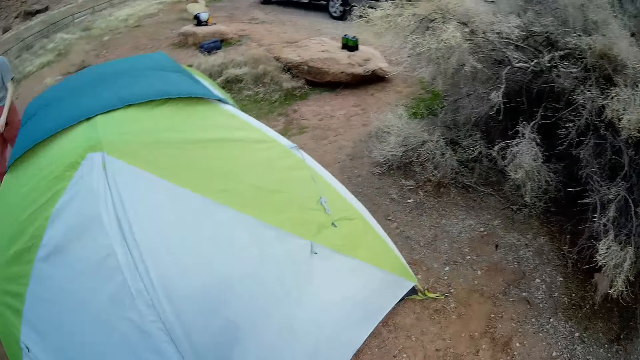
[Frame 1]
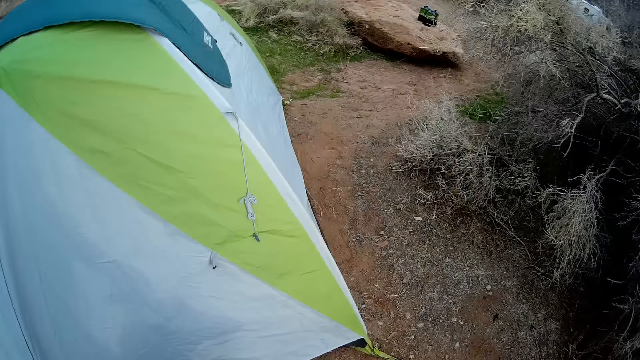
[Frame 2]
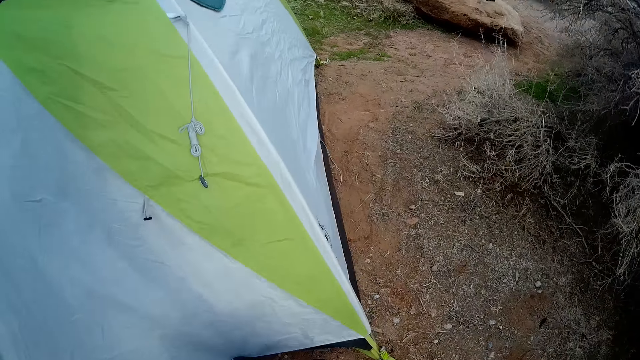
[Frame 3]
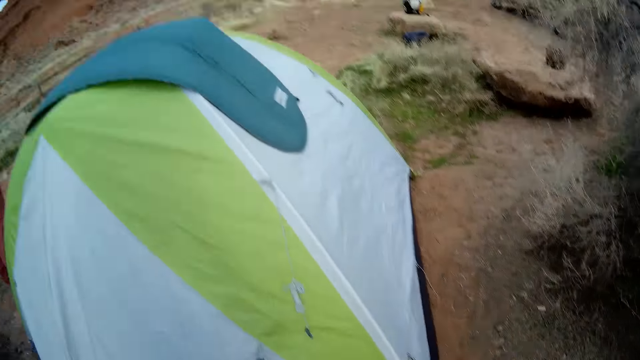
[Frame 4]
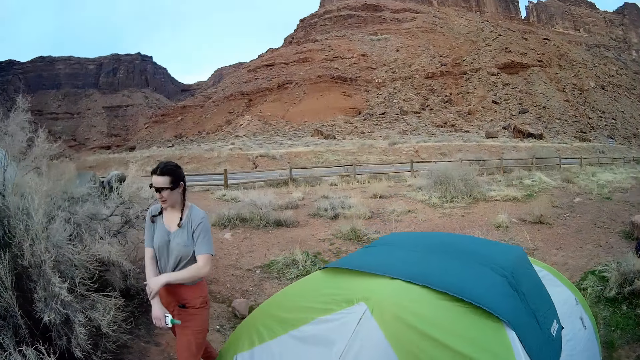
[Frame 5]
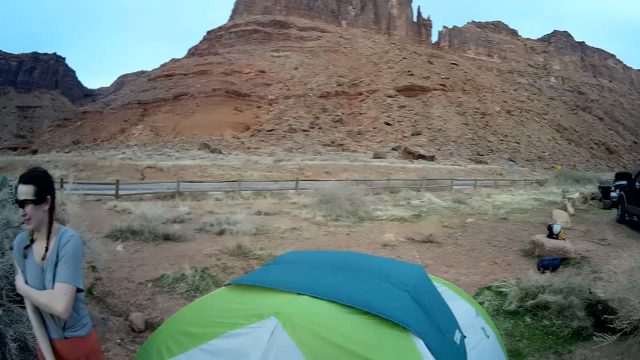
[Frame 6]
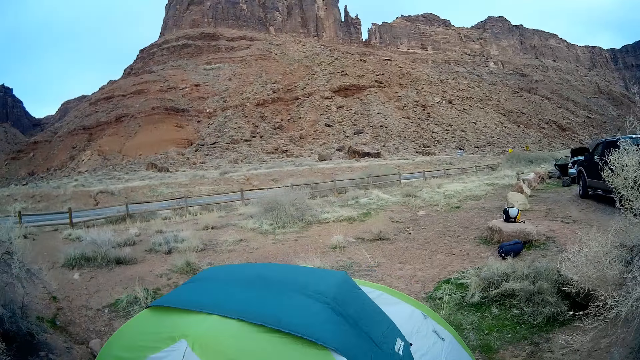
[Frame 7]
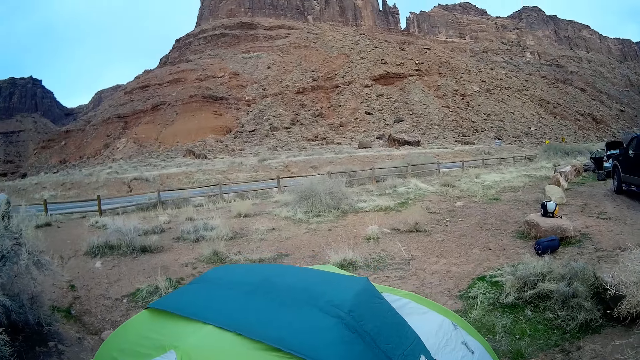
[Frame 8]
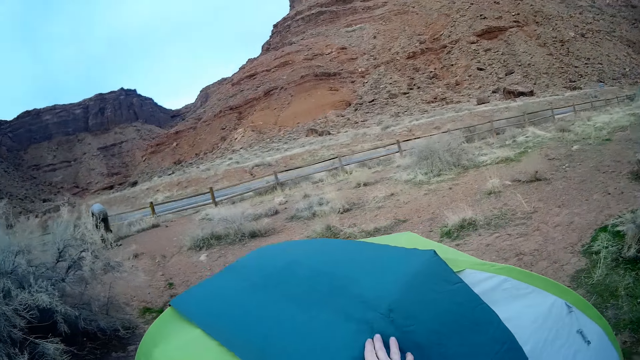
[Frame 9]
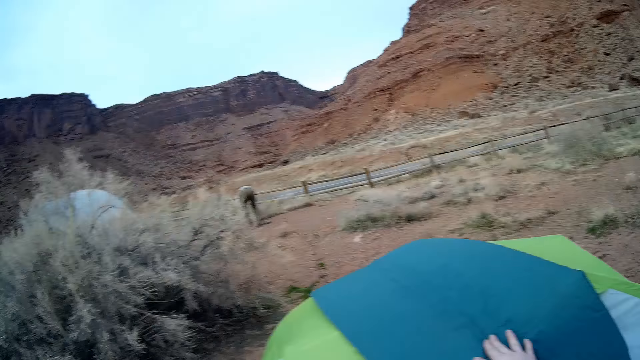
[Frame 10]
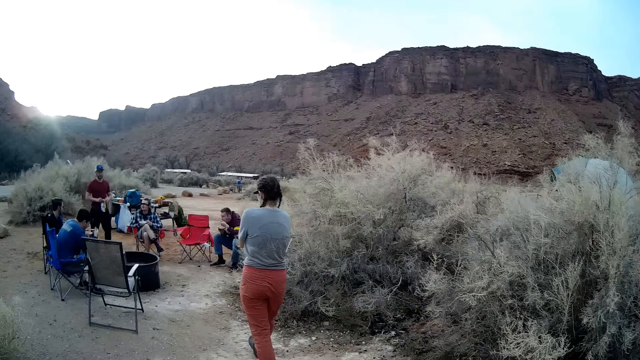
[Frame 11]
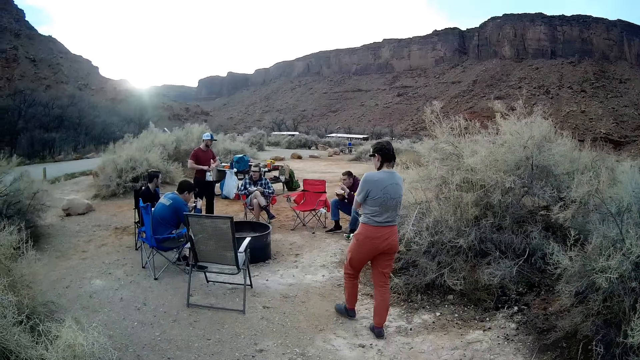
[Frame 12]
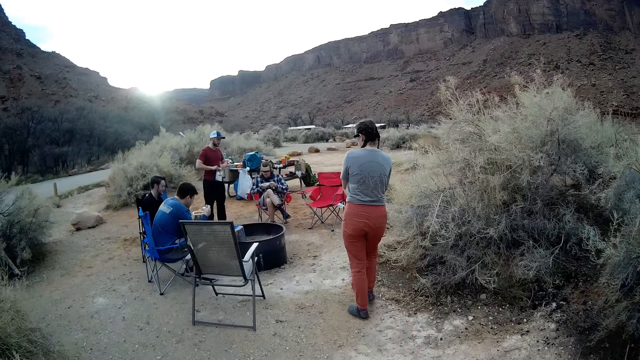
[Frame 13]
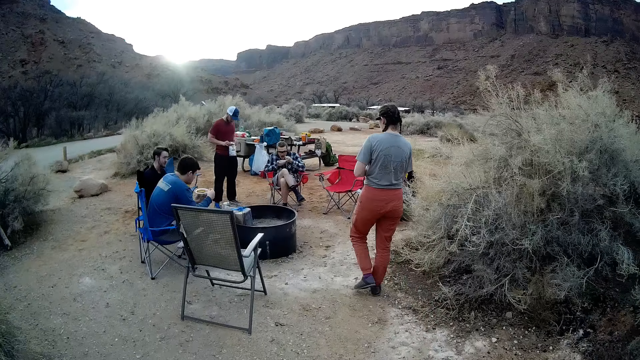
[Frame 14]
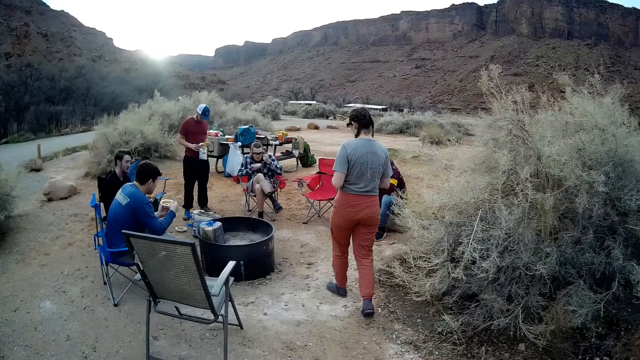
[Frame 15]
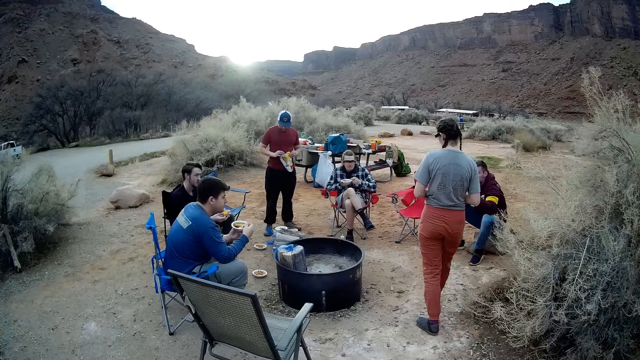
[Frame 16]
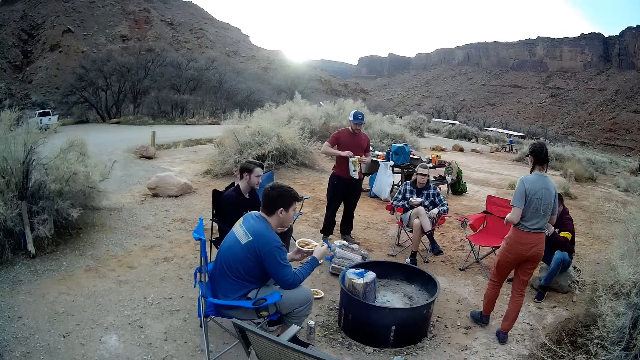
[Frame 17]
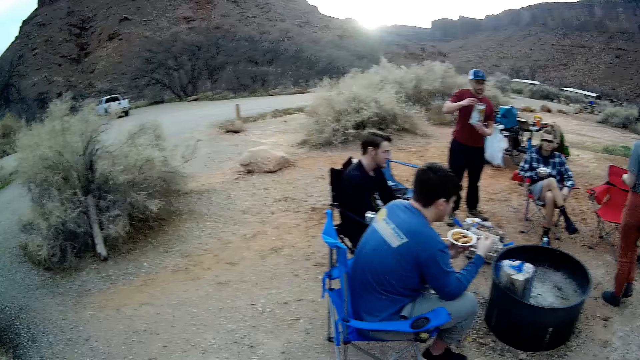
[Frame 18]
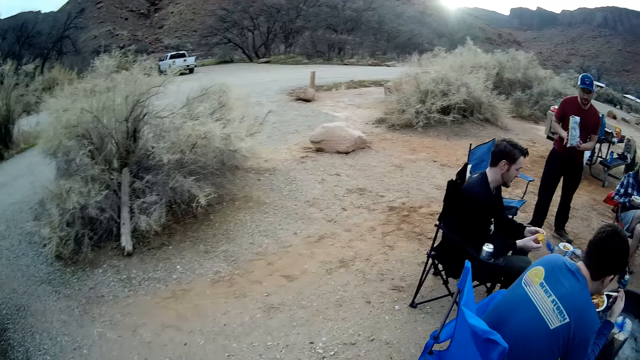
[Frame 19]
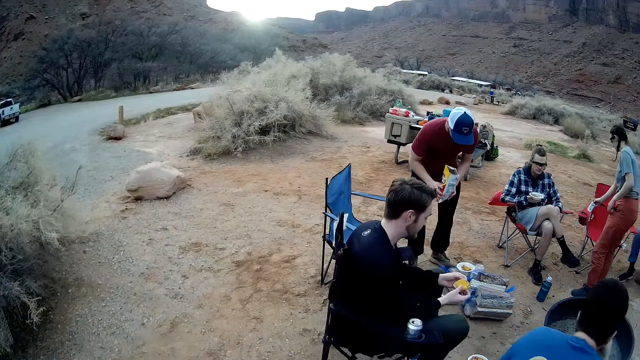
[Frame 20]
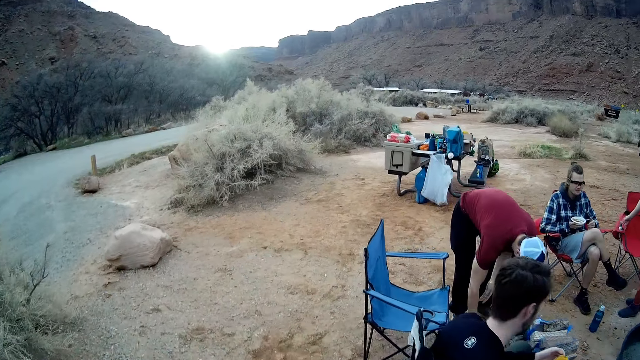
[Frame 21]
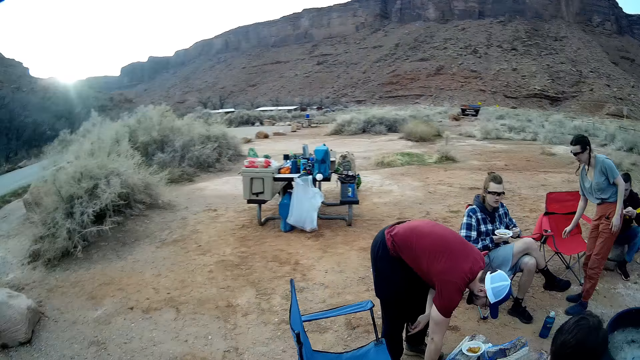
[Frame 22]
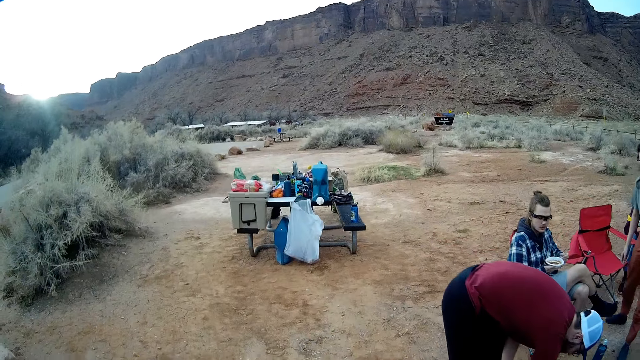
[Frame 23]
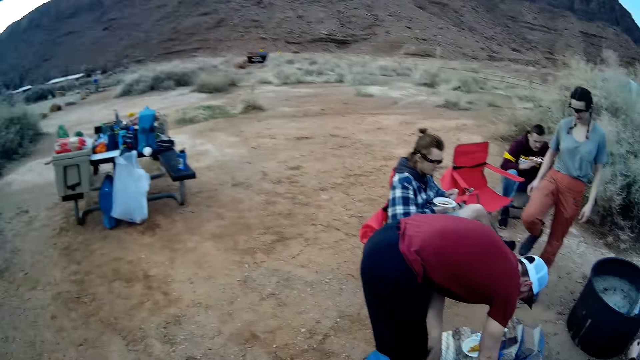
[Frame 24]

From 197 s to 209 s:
A lady moves around and touches on the right arm. The camera wearer touches on the tent. They move around.

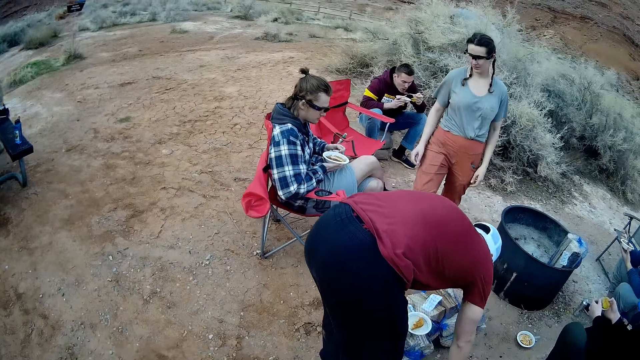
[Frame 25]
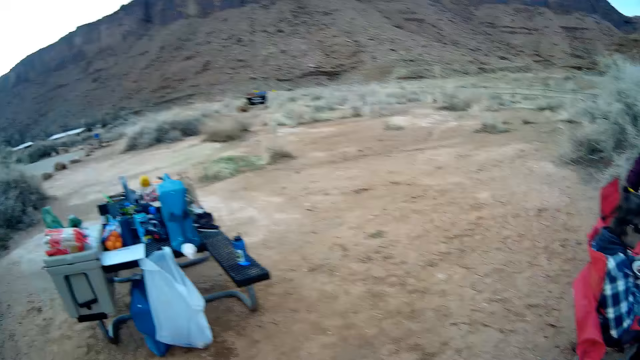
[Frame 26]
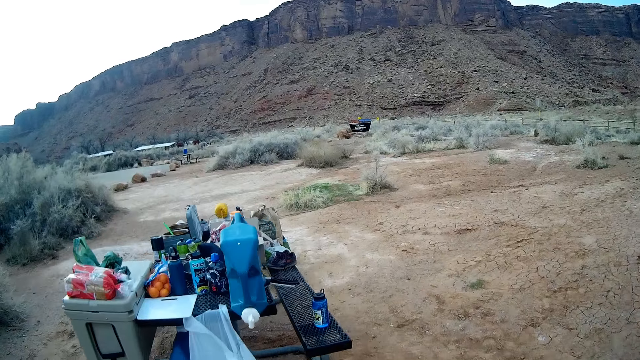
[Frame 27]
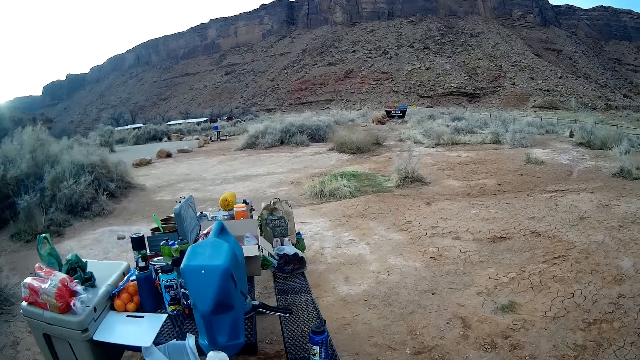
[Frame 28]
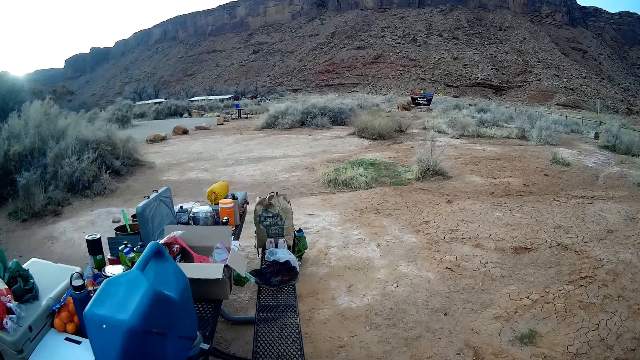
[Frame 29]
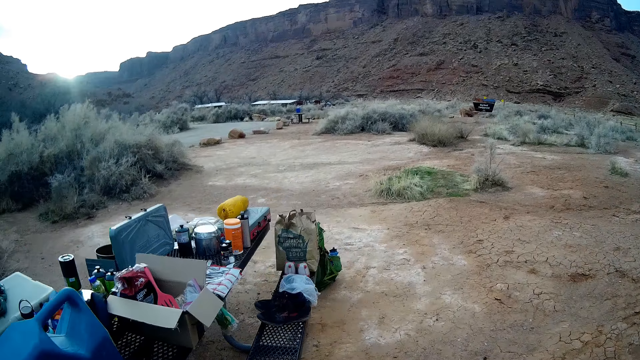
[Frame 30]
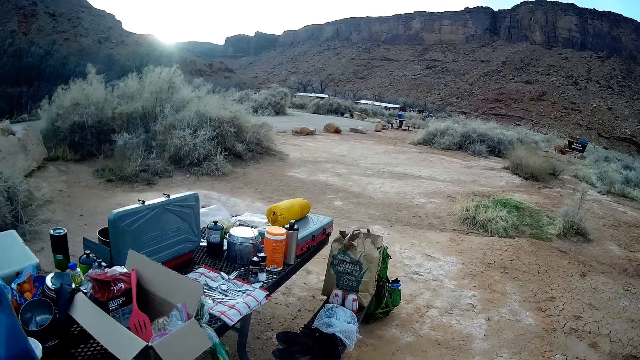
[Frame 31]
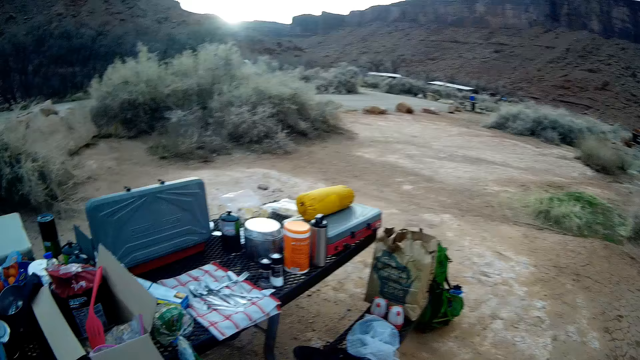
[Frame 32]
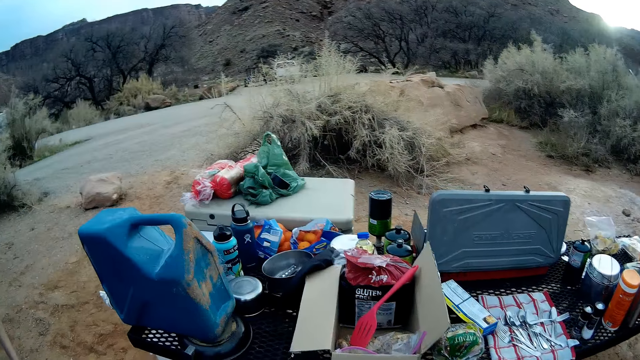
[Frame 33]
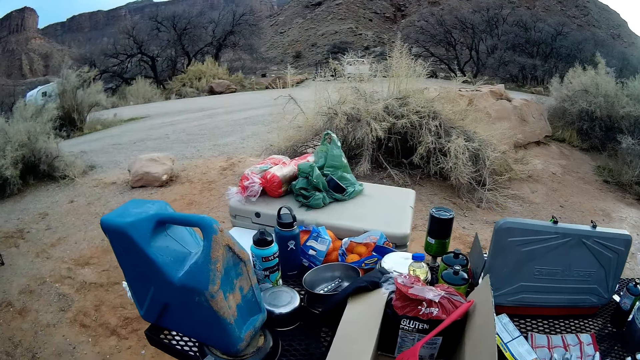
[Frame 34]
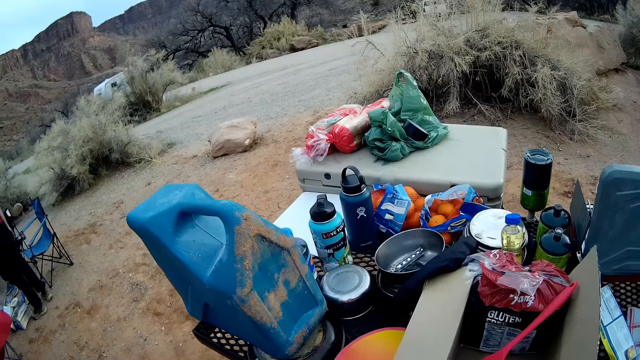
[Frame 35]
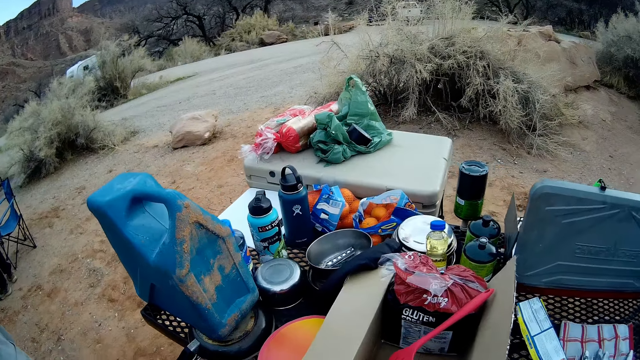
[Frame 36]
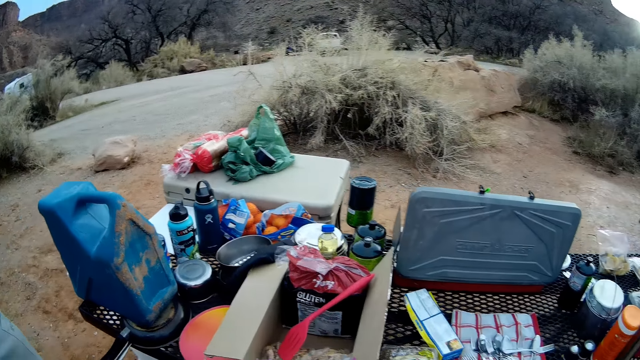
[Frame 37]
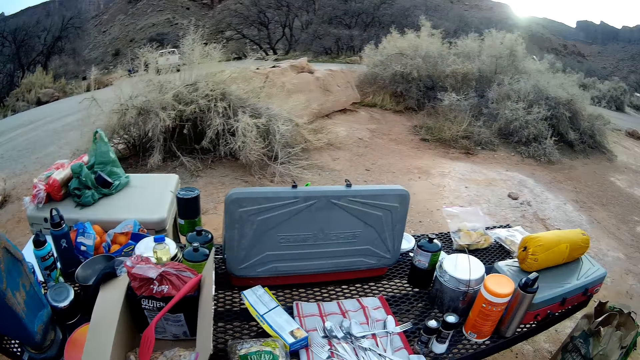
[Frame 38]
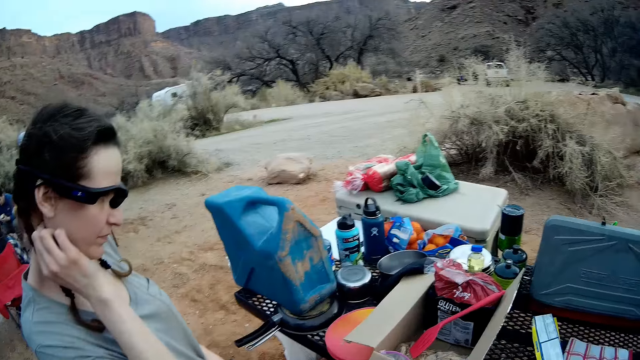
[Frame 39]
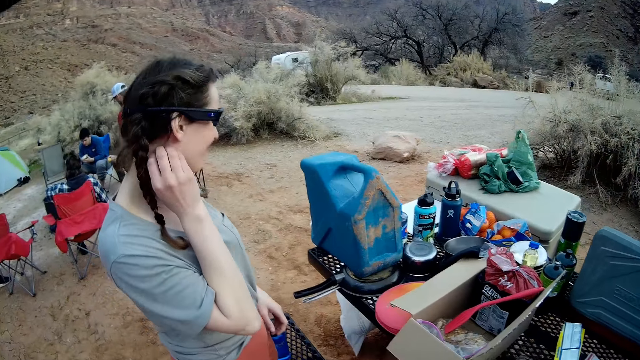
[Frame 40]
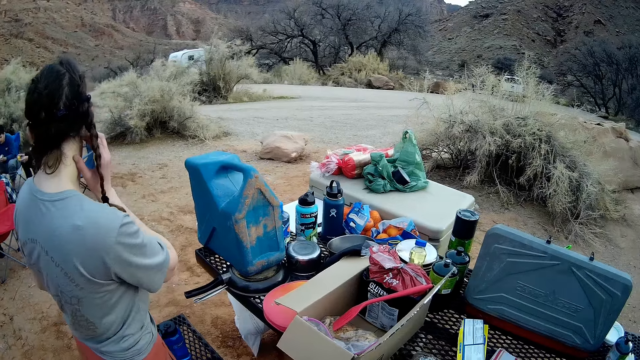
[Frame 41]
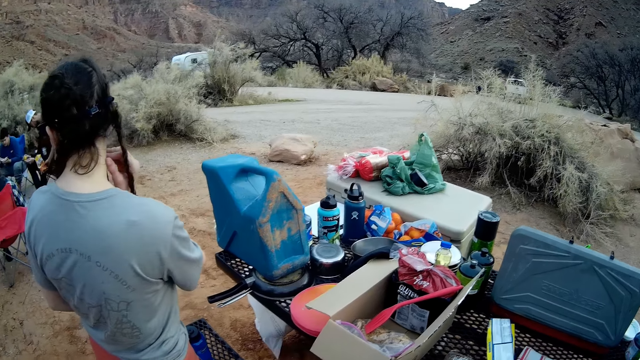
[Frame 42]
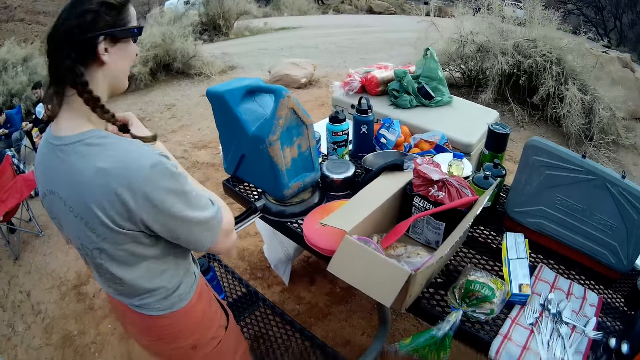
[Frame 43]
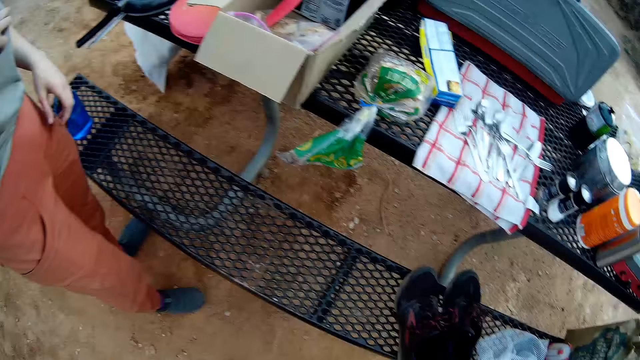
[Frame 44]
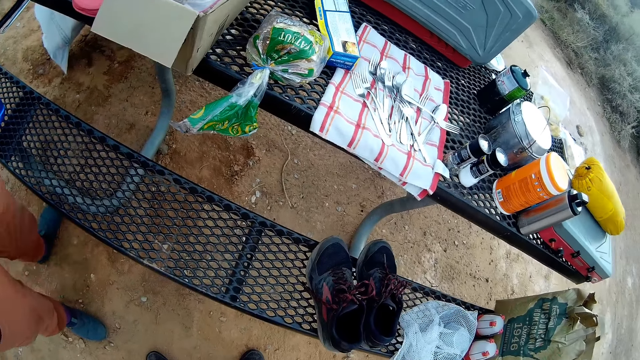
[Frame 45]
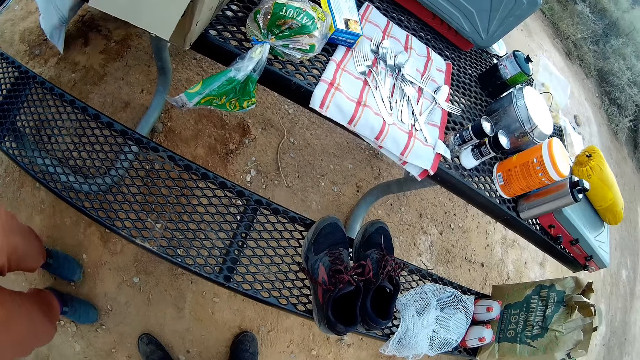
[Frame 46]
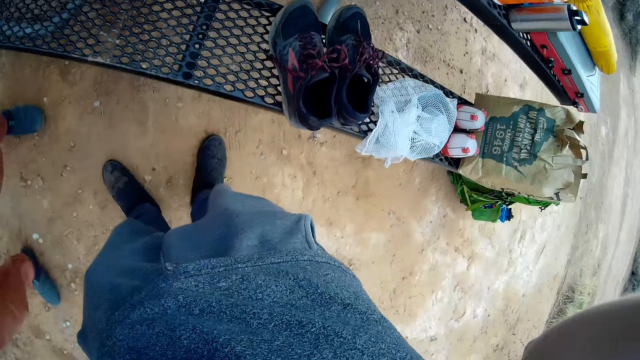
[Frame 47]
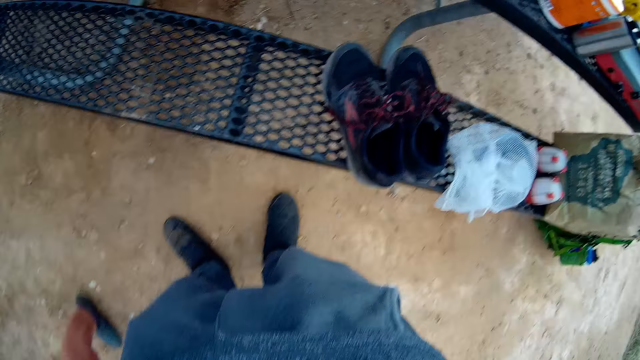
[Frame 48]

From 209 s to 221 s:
The camera wearer looks around the field. A lady touches on the neck.
